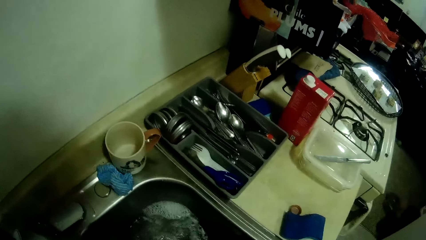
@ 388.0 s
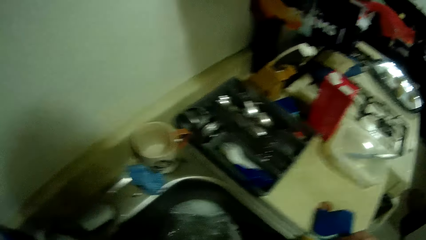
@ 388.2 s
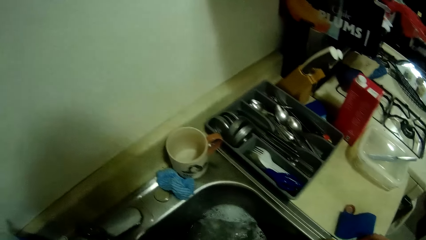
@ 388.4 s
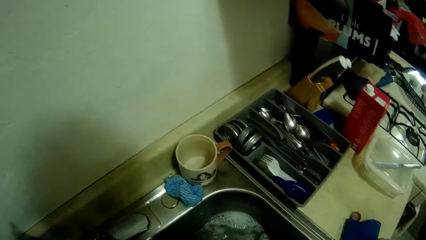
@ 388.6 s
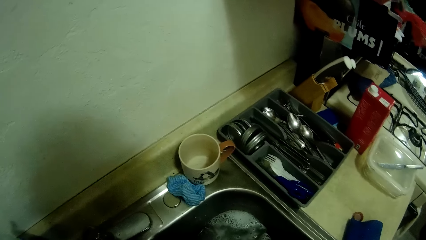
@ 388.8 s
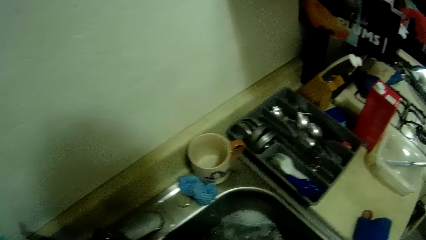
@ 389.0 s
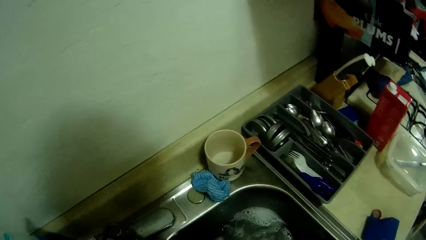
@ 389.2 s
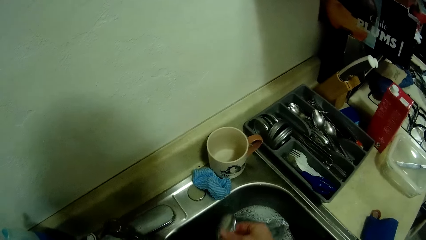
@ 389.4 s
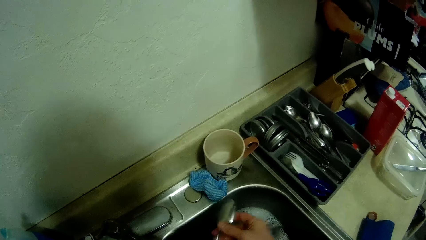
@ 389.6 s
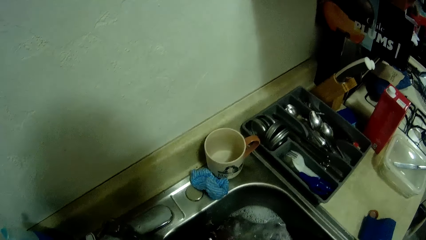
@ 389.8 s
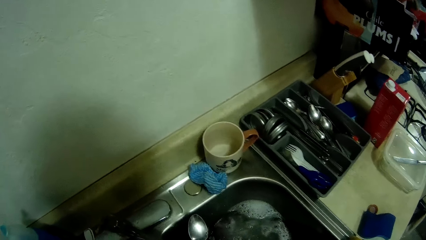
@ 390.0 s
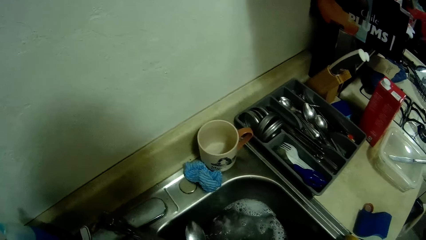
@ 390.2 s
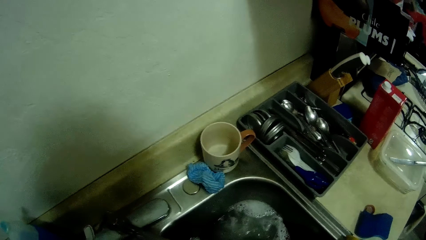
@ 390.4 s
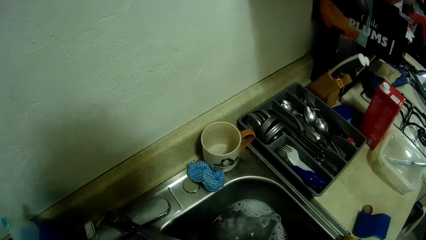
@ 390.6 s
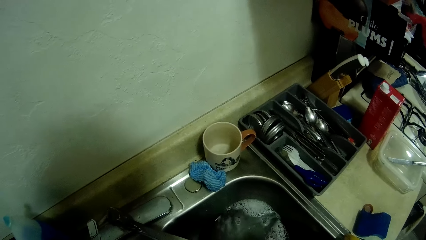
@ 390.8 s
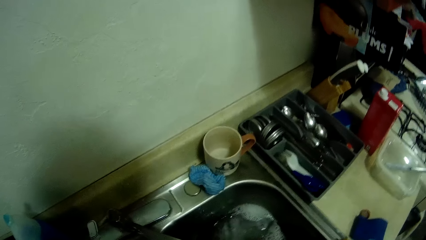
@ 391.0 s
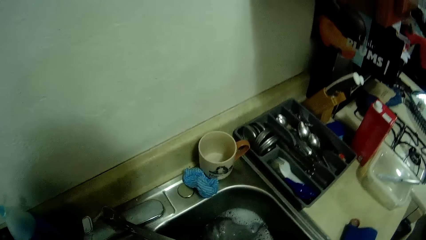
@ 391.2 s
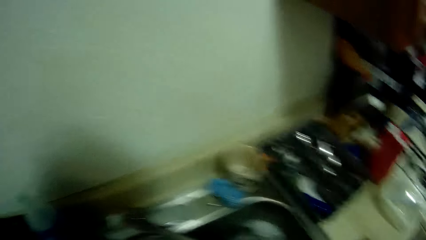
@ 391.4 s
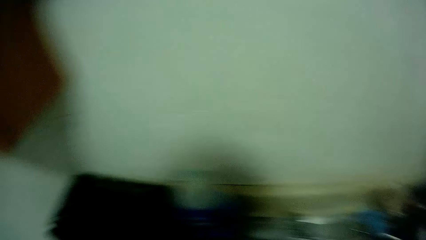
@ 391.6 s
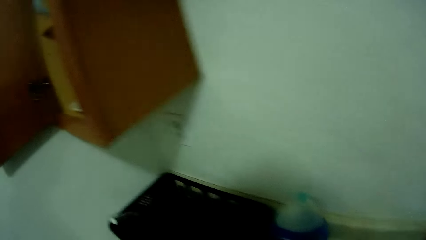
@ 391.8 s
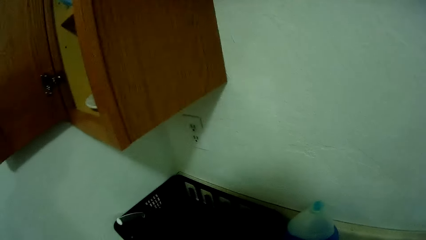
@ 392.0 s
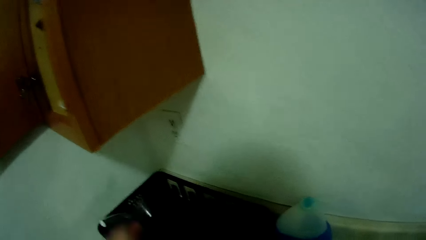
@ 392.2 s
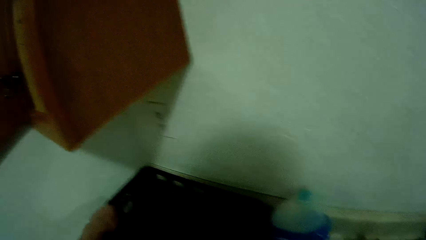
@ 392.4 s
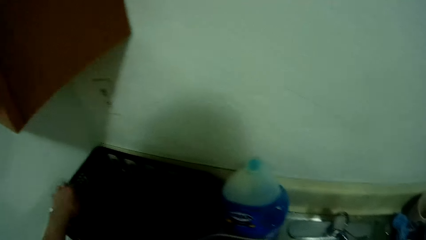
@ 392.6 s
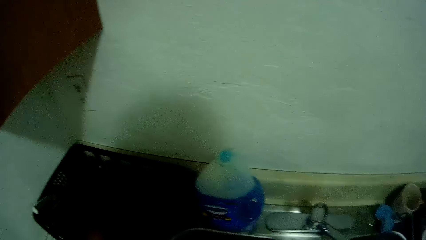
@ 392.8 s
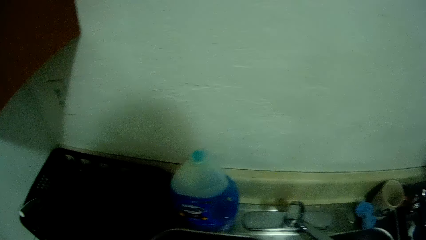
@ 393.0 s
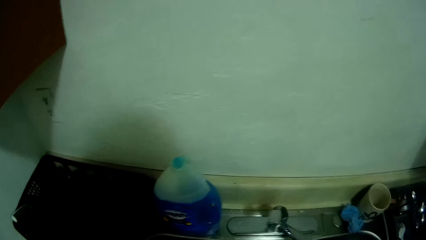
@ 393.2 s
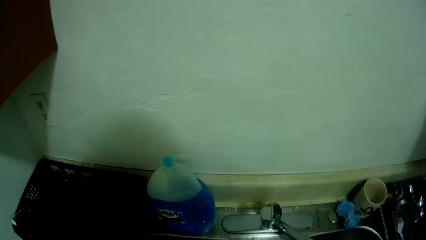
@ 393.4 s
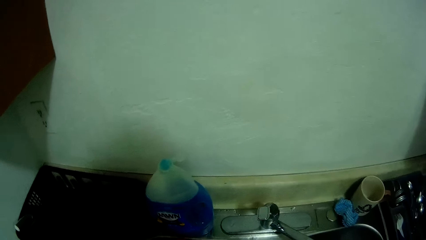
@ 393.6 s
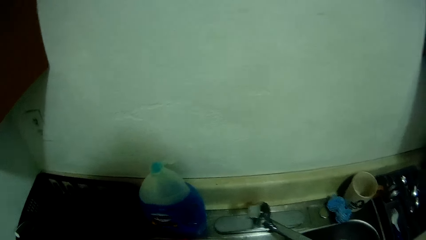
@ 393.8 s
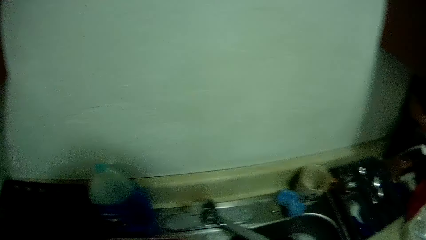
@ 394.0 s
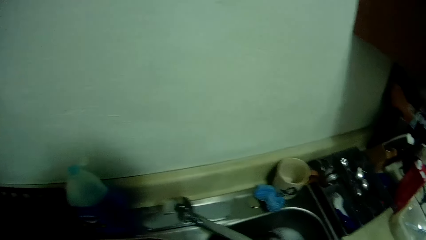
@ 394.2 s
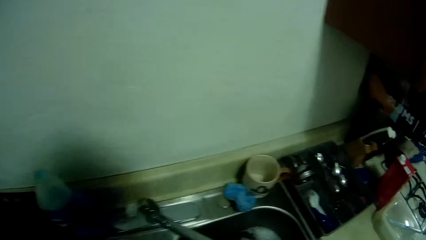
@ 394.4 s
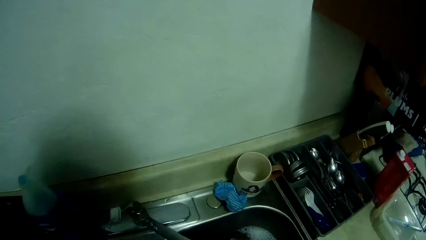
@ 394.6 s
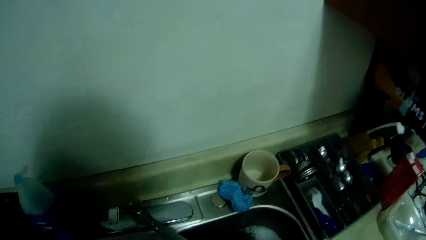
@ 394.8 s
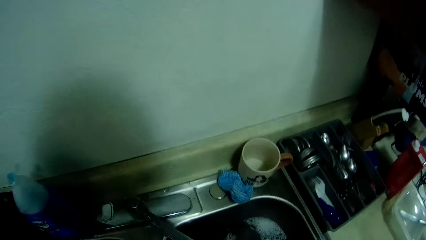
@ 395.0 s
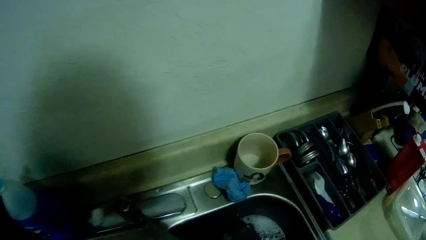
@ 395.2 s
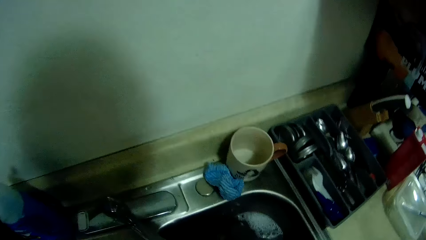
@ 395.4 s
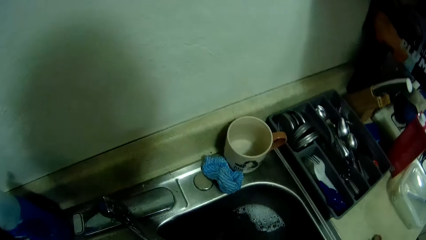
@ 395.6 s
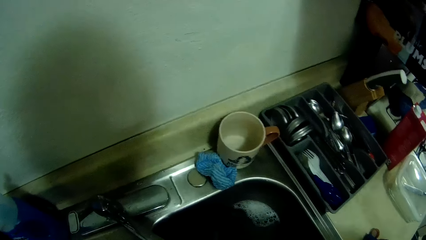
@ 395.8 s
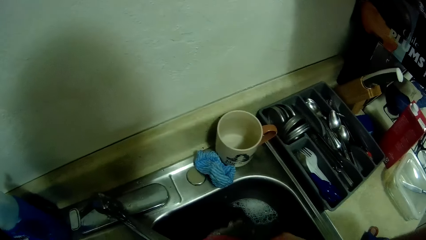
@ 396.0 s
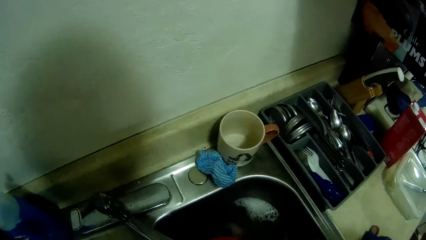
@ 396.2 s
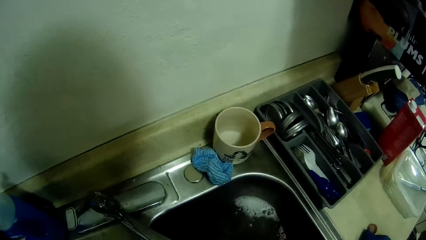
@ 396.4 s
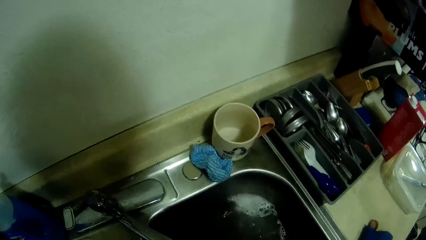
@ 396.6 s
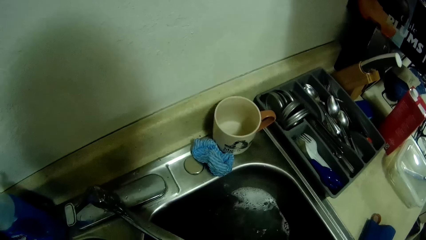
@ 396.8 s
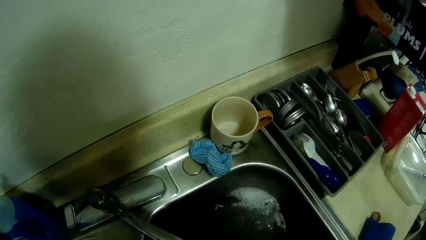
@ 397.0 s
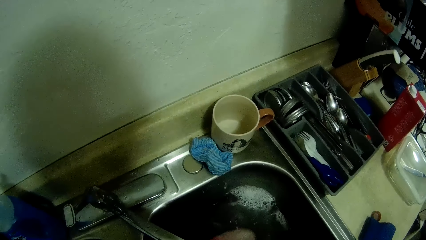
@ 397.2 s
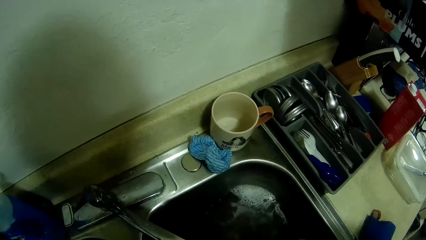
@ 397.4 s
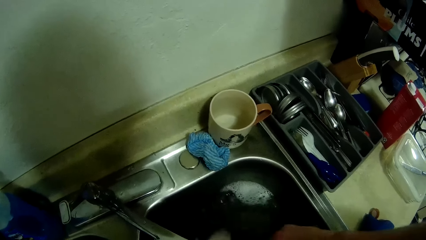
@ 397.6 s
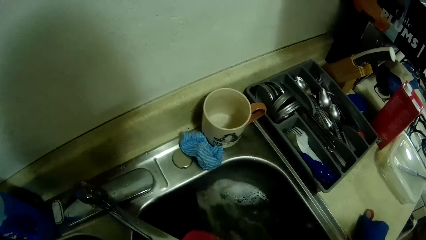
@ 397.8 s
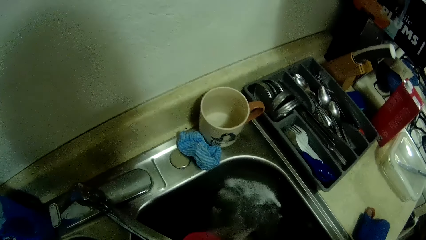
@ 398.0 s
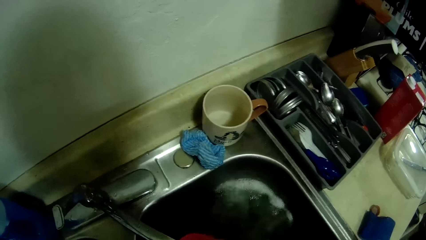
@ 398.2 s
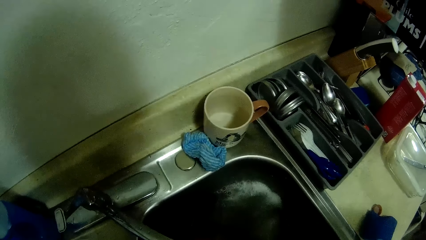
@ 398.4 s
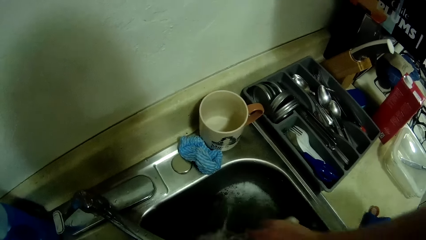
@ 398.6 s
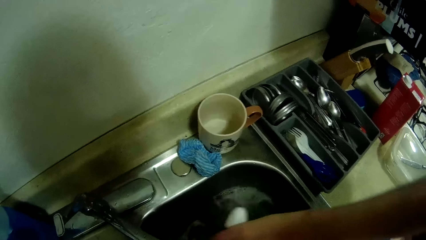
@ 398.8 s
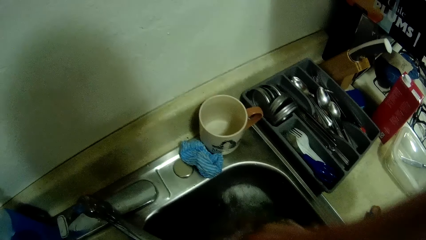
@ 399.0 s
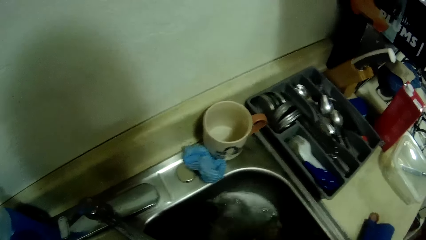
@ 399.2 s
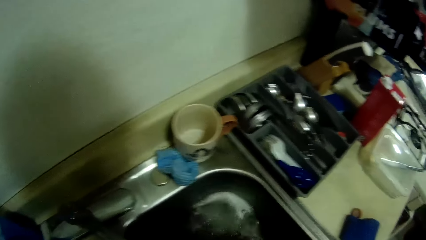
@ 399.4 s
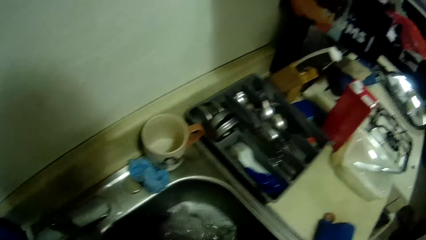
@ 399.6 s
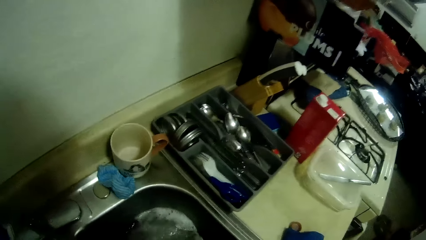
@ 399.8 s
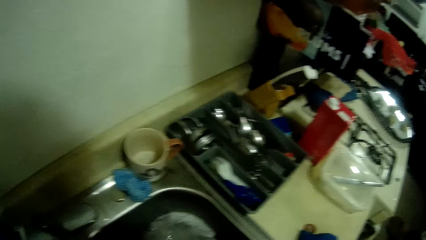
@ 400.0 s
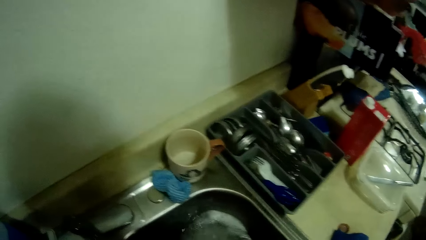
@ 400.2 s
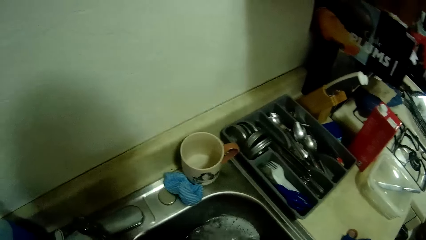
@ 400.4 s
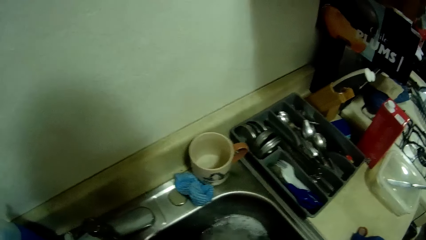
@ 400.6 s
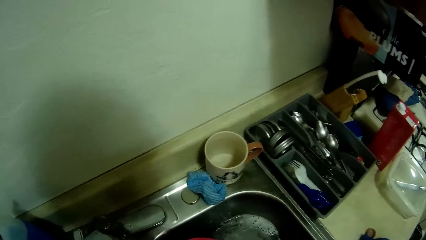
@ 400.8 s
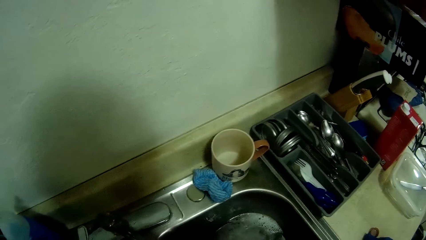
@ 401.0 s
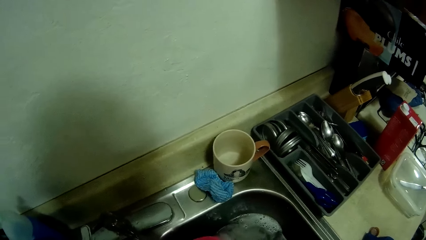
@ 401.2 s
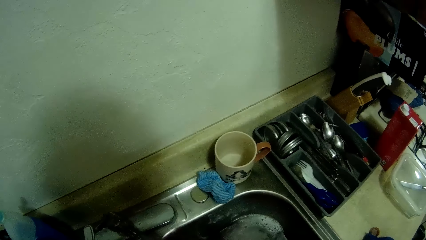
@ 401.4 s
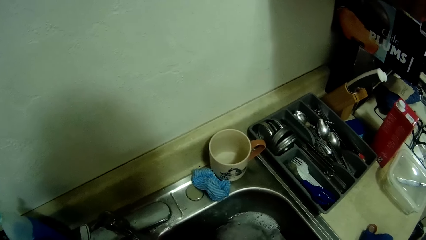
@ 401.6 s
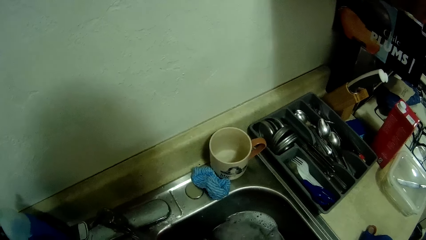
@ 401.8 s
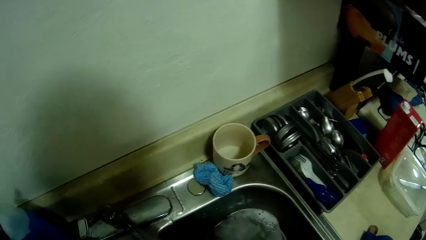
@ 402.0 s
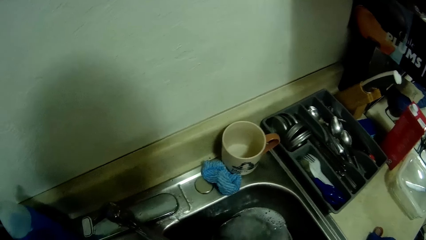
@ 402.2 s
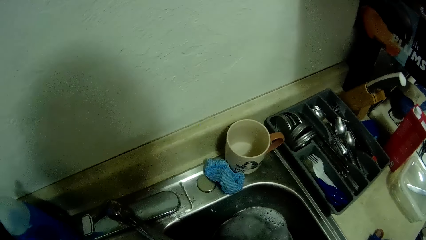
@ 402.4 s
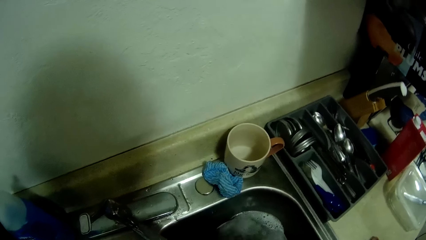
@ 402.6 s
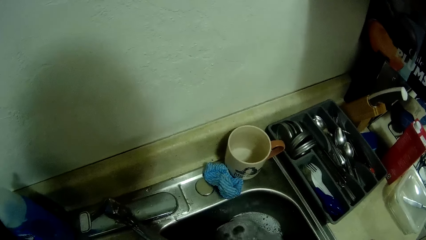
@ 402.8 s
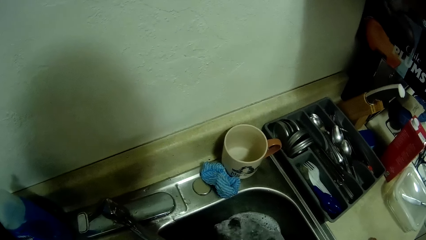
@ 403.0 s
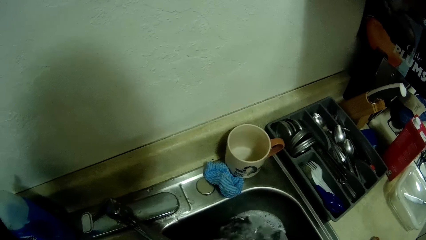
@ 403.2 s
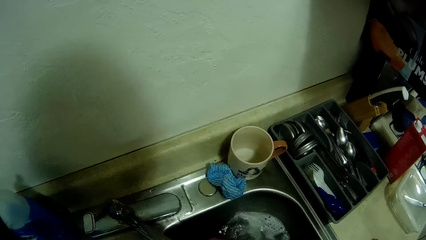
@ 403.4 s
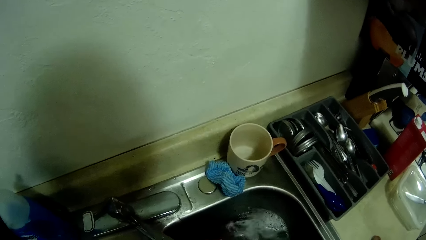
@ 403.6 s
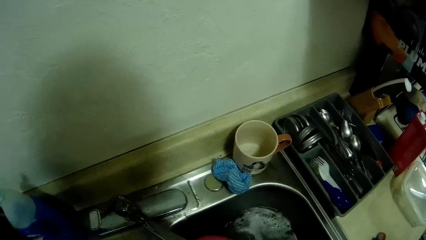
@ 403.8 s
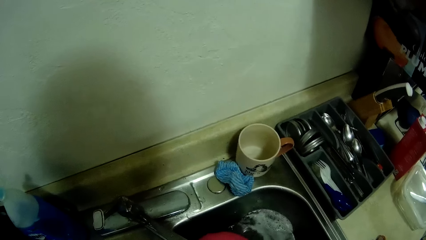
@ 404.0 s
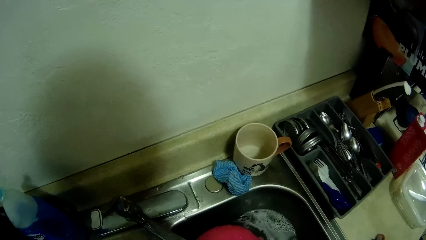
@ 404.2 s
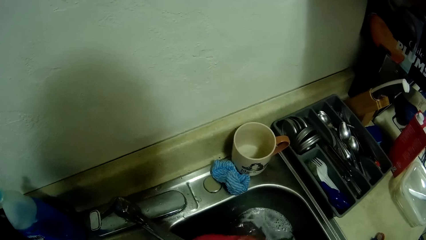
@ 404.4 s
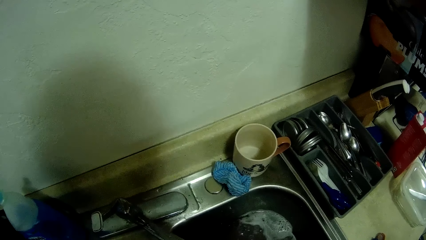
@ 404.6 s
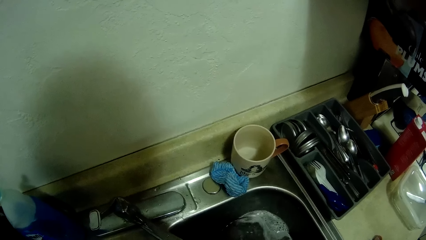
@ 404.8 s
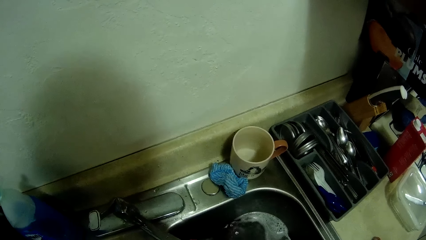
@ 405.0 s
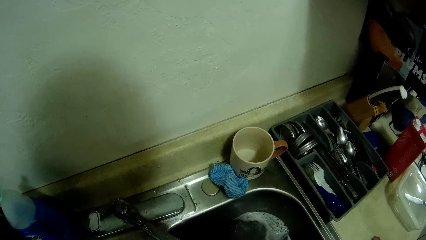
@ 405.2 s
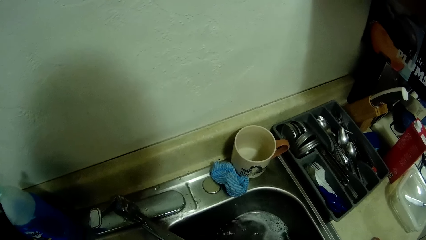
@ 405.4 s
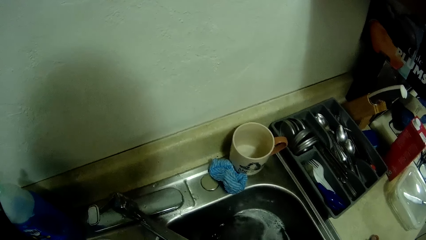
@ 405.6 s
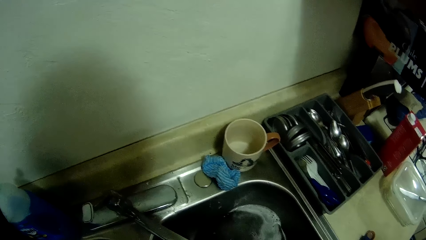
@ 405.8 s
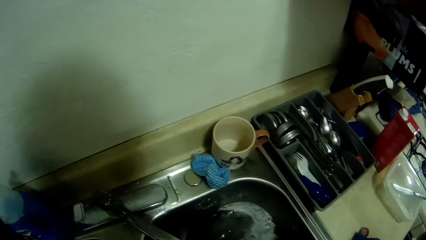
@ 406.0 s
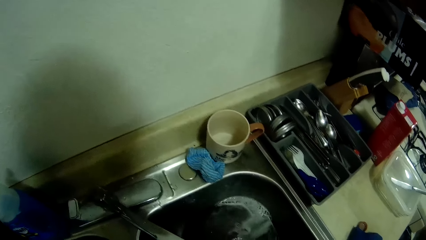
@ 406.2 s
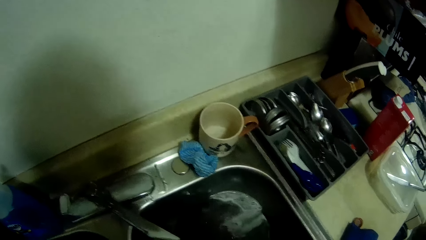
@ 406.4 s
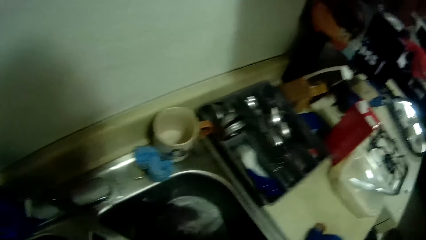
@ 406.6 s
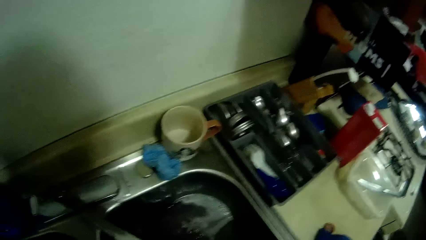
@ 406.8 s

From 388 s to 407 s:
The camera wearer drops a spoon on the plate rack with her left hand. She walks around a kitchen. She washes some spoons in the sink with both hands and a scrubber.
